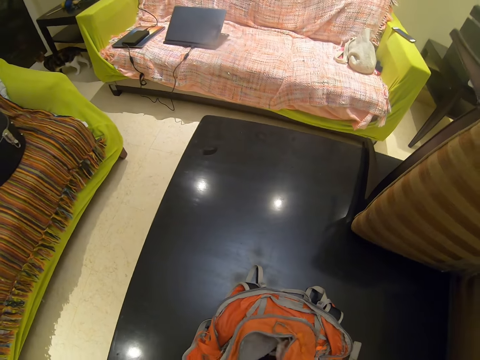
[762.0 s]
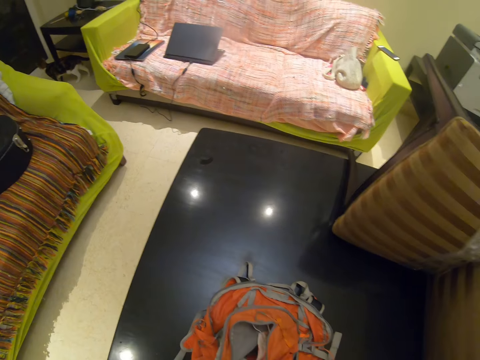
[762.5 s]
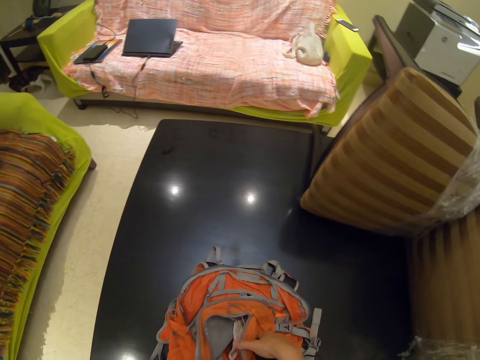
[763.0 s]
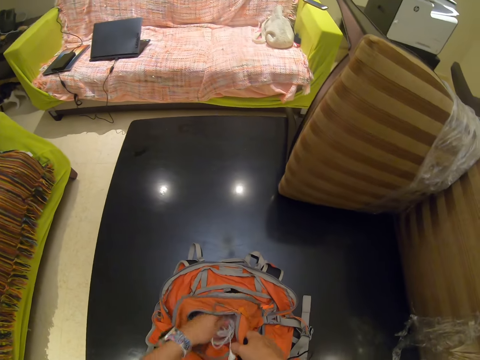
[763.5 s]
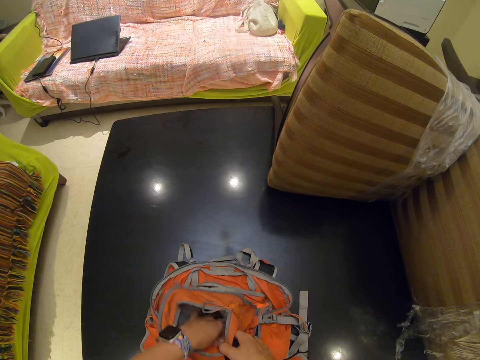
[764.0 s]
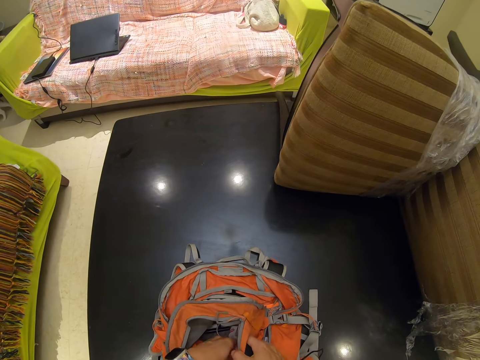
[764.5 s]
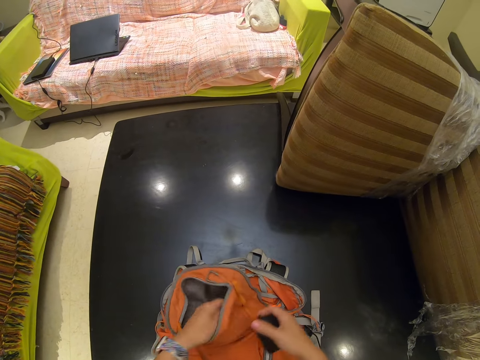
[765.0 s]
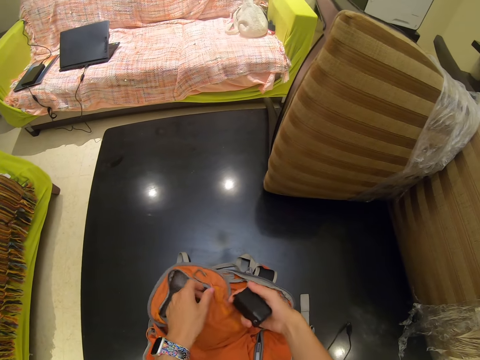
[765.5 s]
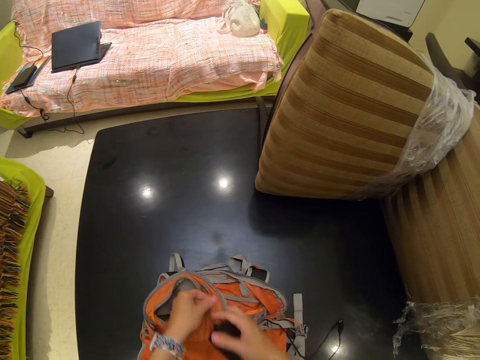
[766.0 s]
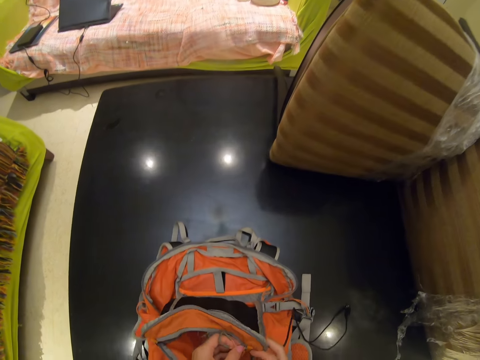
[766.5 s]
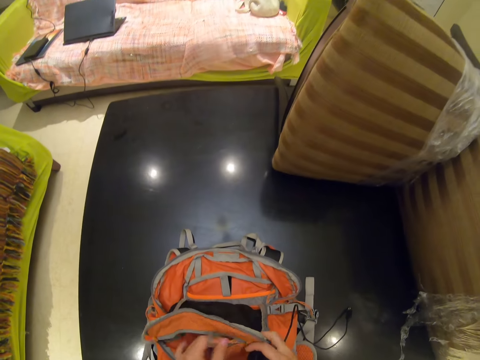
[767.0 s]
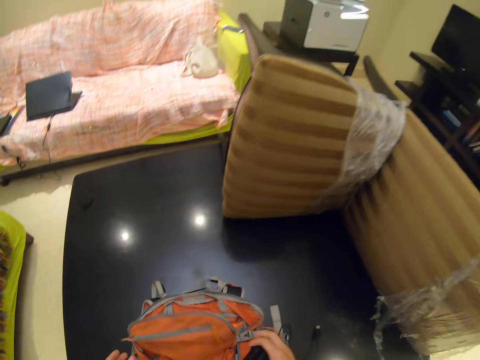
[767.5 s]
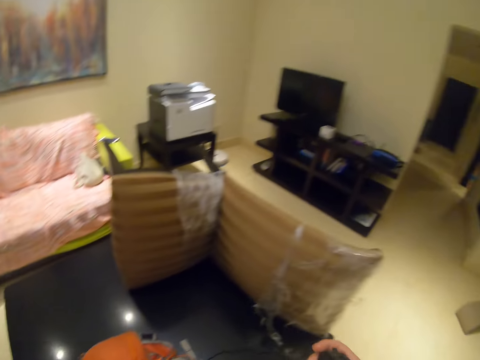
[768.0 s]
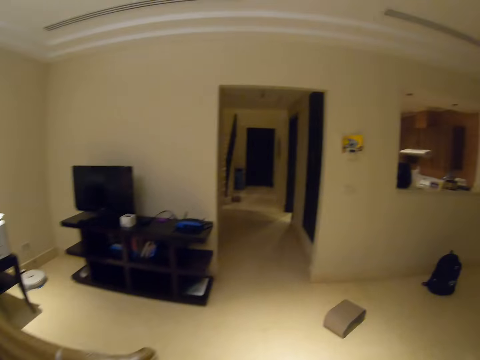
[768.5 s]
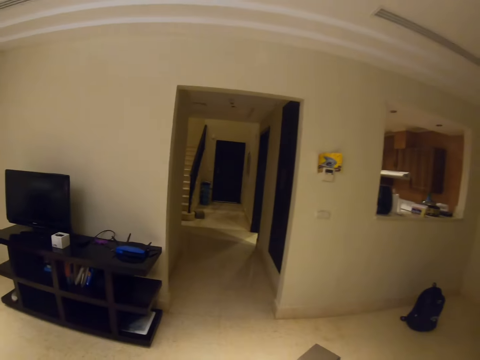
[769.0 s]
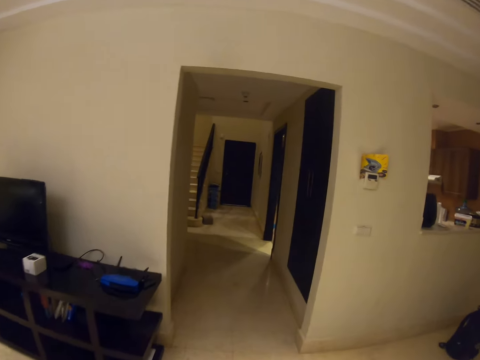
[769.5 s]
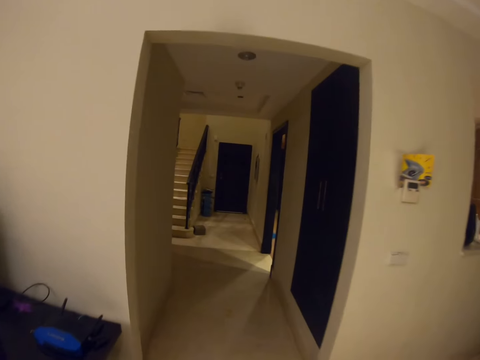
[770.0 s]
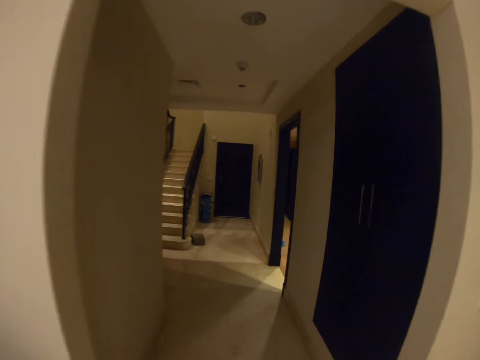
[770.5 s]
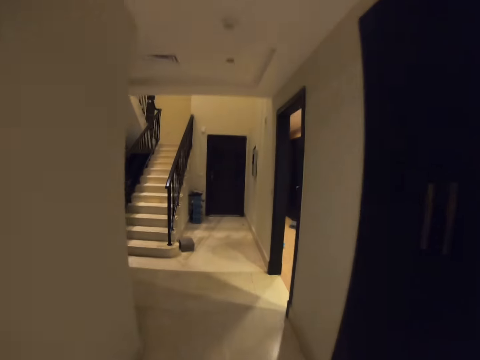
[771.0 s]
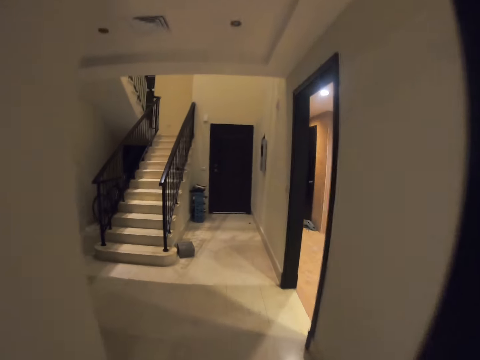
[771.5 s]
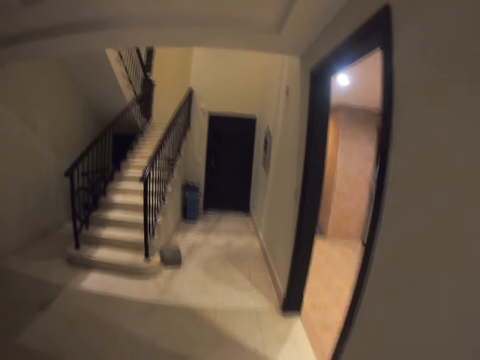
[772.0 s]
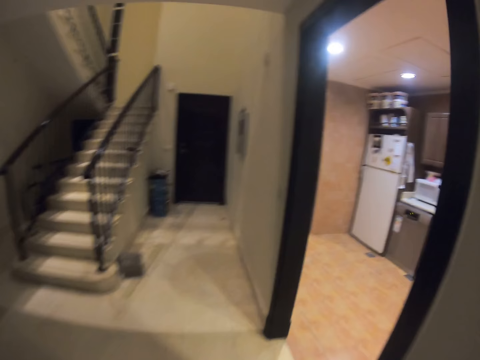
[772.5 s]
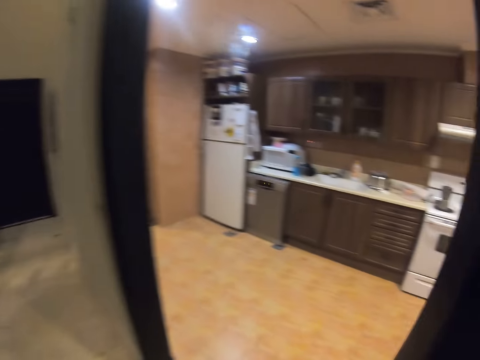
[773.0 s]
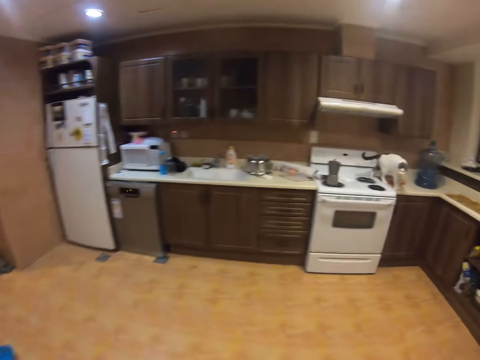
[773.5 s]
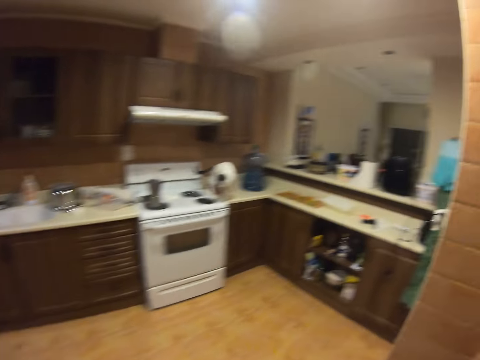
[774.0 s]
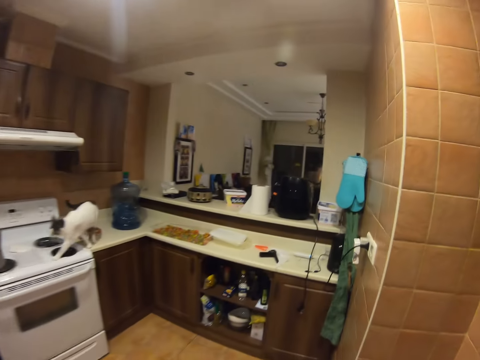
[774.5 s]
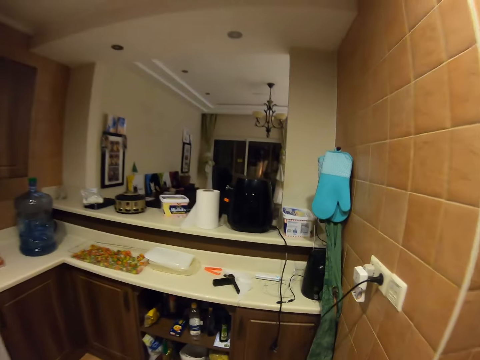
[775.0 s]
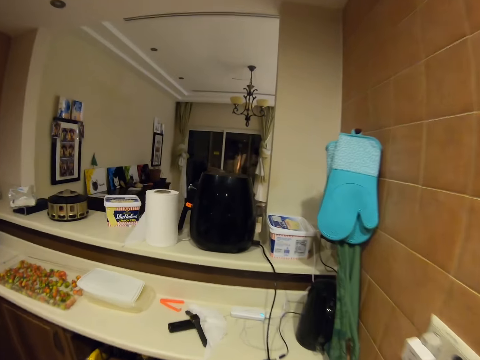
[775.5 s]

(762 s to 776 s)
The camera wearer closes the zip. They walk around. They enter a kitchen.

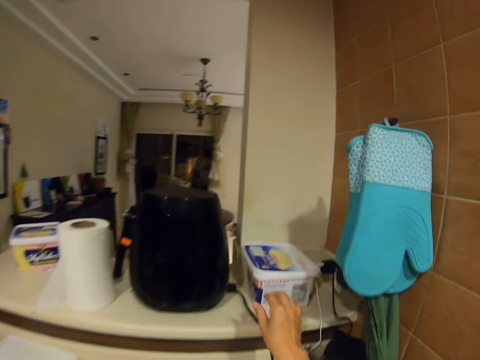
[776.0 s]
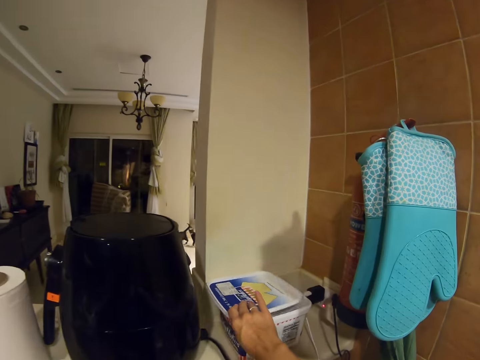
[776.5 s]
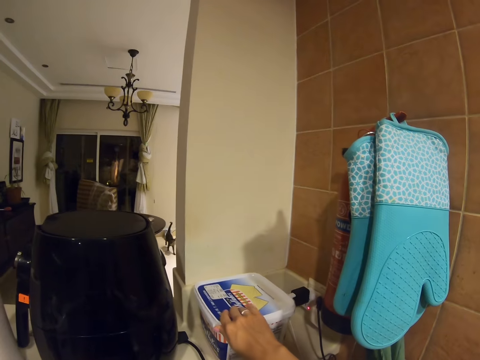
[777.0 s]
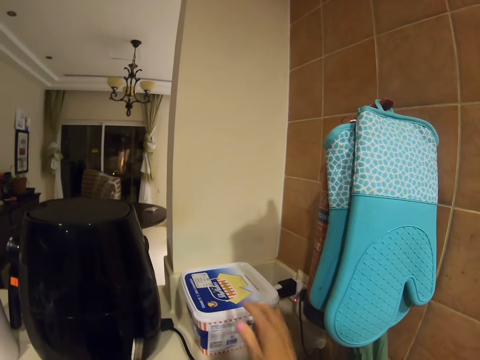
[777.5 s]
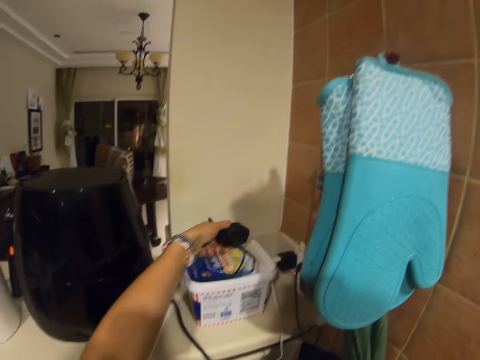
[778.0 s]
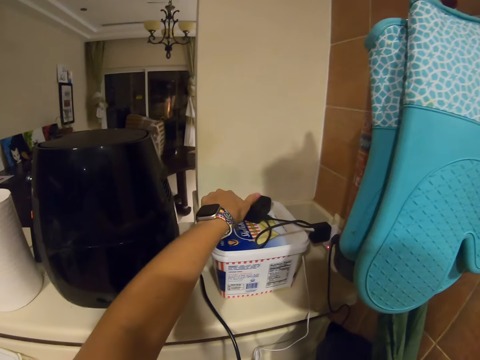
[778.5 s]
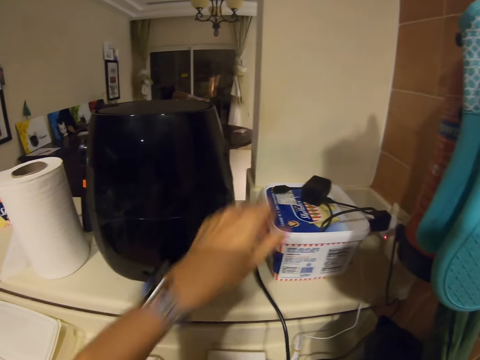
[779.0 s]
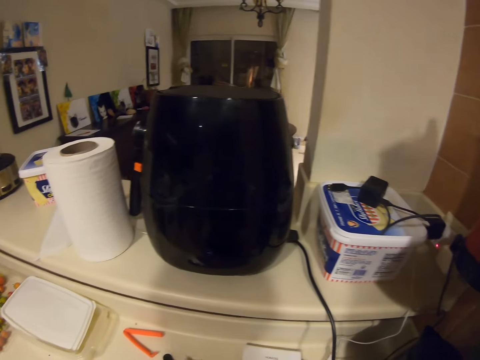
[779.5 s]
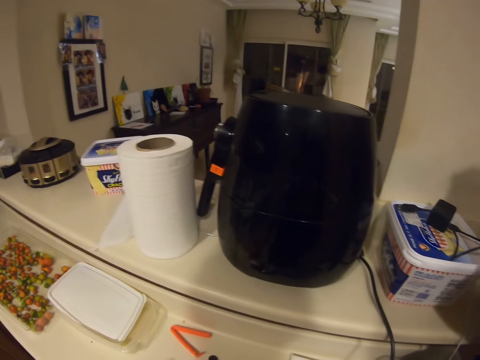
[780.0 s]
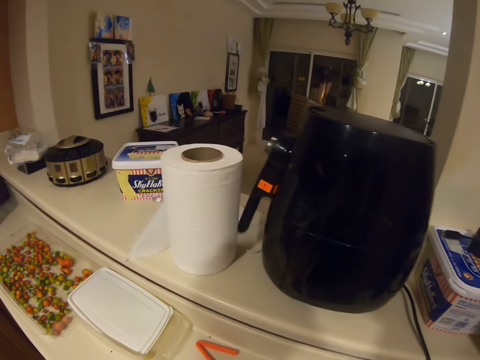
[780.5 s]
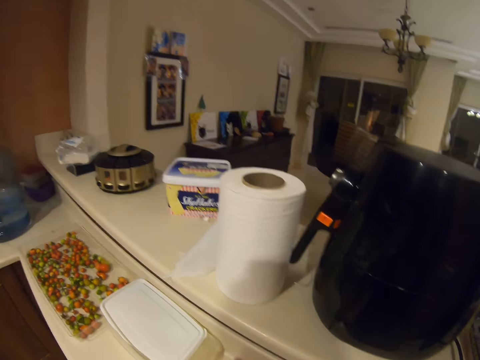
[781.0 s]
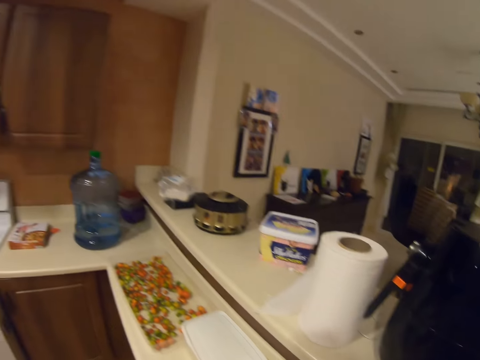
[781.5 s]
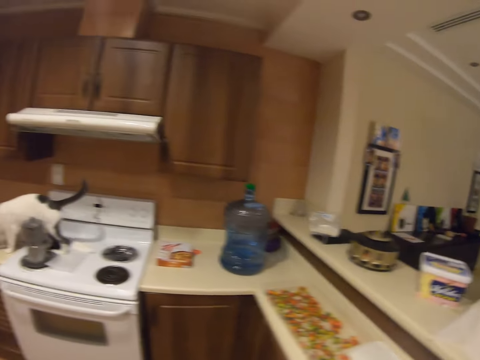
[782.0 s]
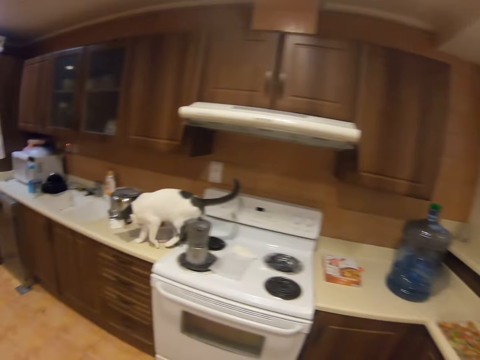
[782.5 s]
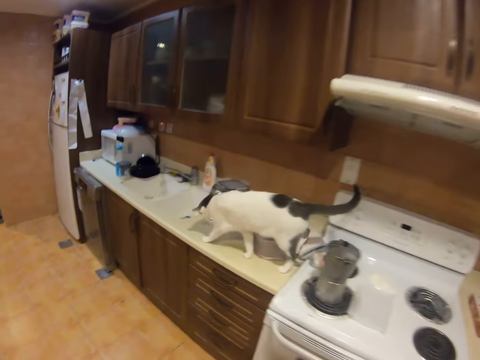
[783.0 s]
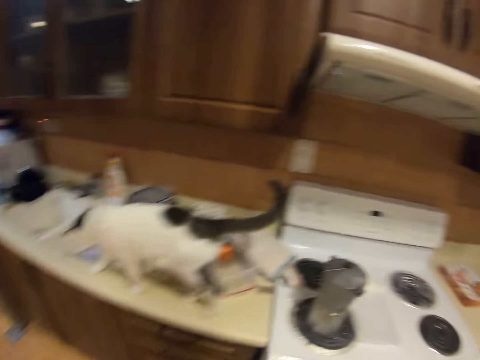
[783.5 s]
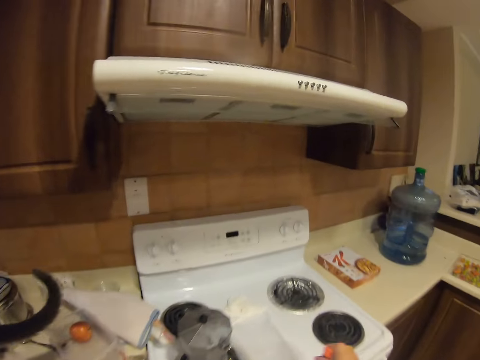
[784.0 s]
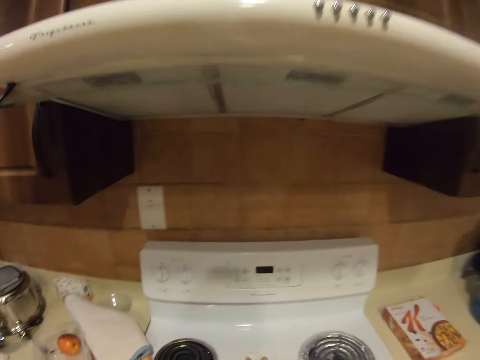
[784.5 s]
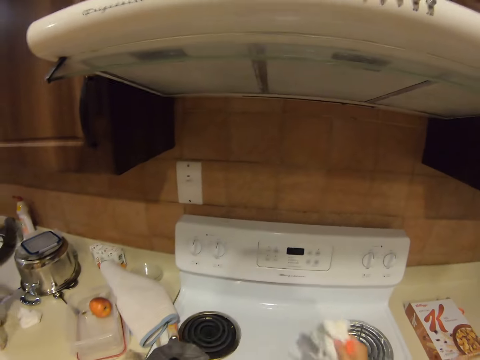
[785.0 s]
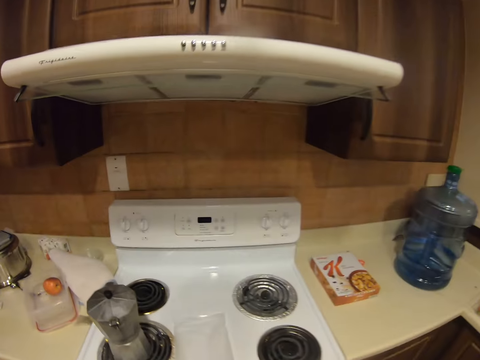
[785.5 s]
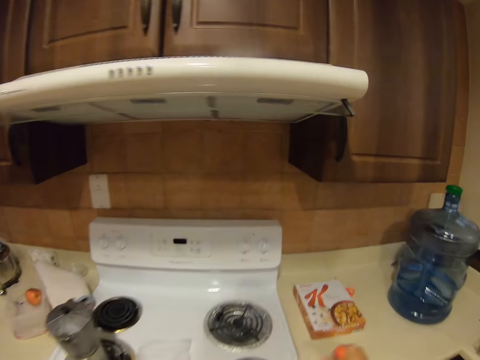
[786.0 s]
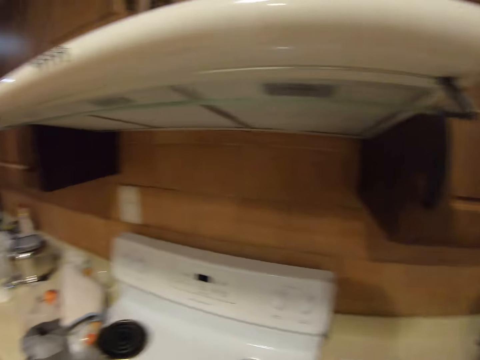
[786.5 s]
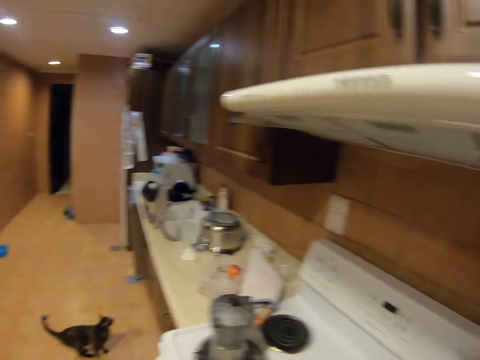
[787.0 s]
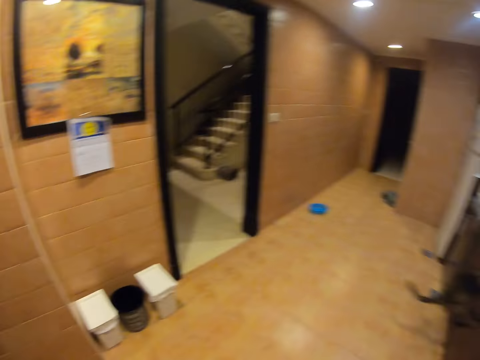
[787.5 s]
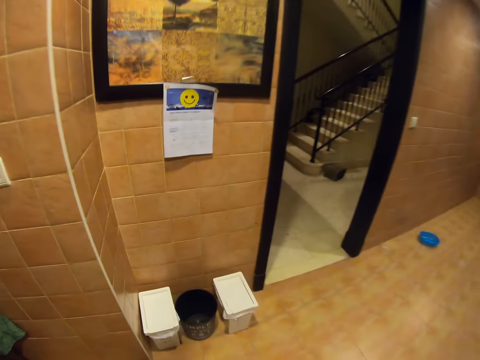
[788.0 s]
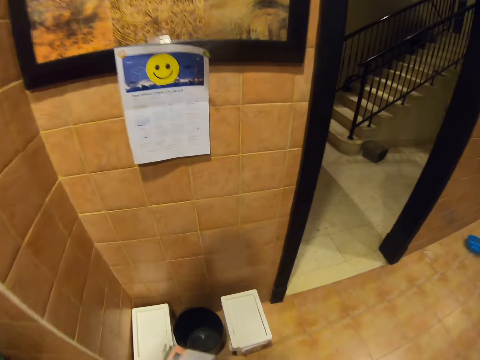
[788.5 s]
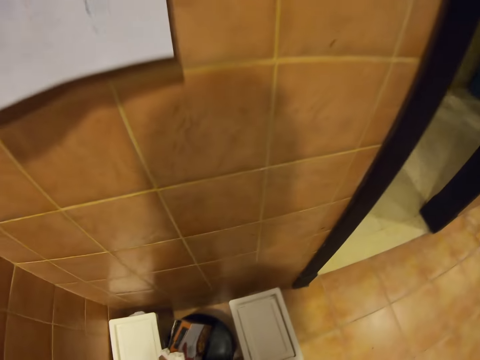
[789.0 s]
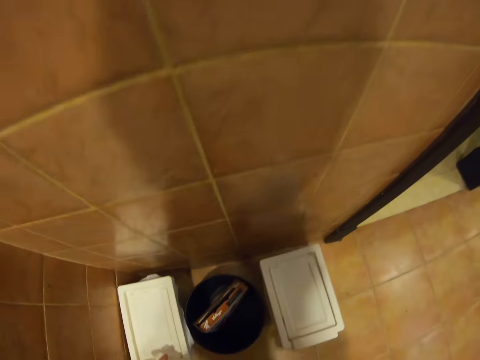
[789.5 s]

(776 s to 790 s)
The camera wearer touches a tin lid with his right hand. He puts the charger on the tin. He picks the trash from the oven and drops the trash on the dustbin.
